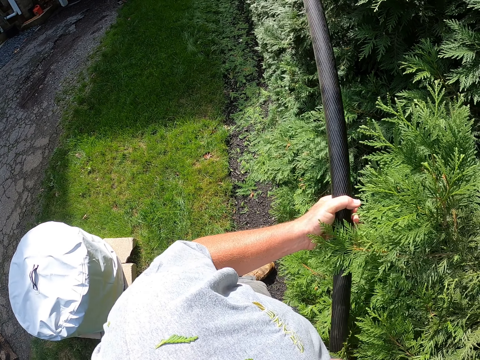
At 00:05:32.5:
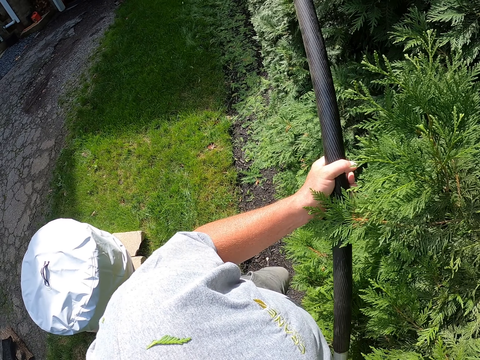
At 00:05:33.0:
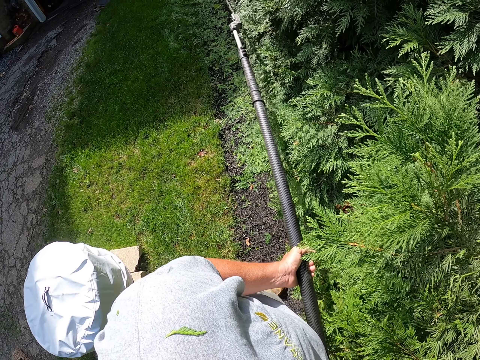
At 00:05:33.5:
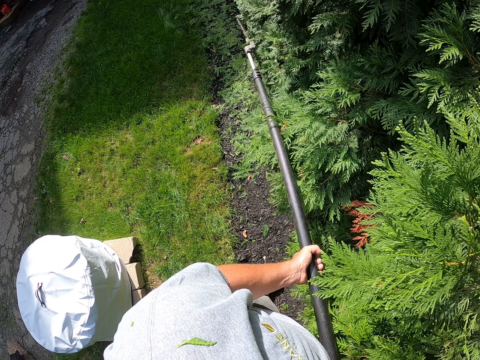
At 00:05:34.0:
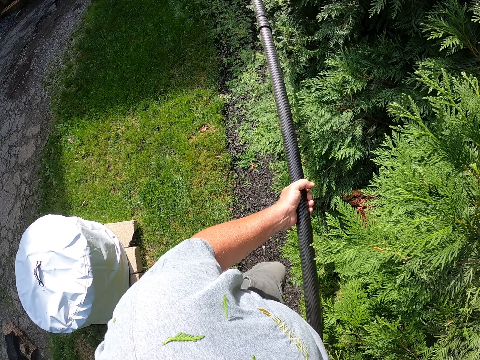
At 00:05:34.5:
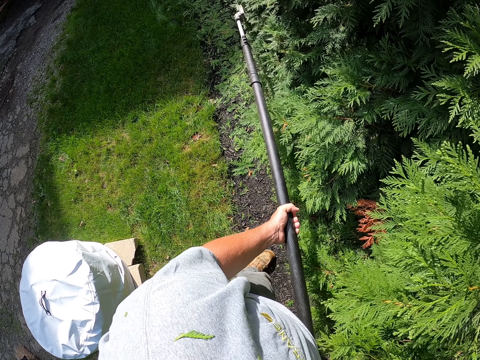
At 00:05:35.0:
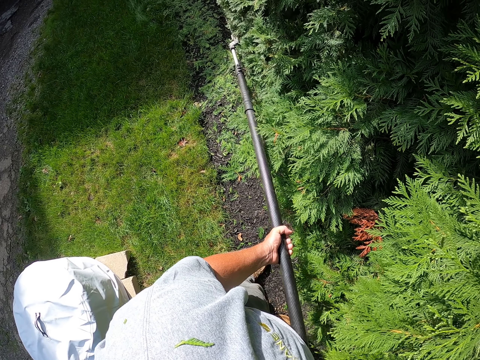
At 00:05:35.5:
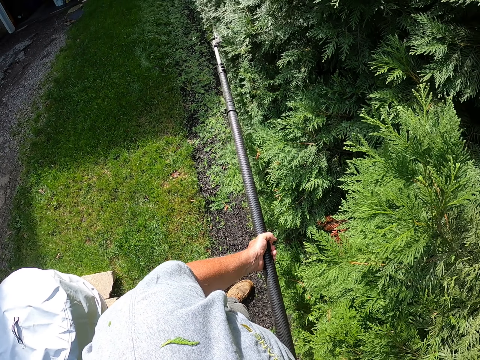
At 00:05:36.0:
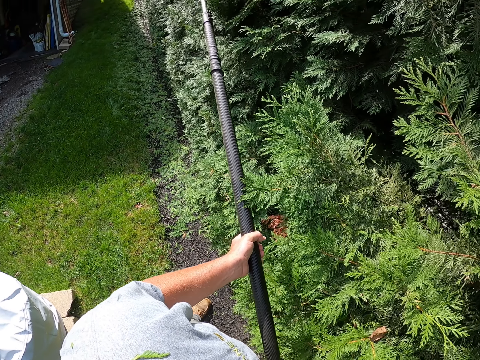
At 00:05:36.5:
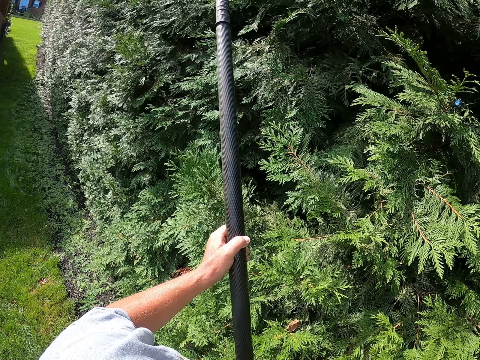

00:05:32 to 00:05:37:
The camera wearer trims the fence.

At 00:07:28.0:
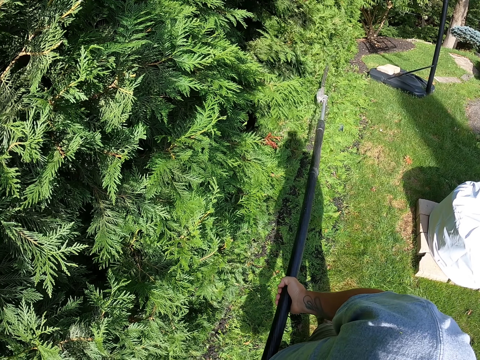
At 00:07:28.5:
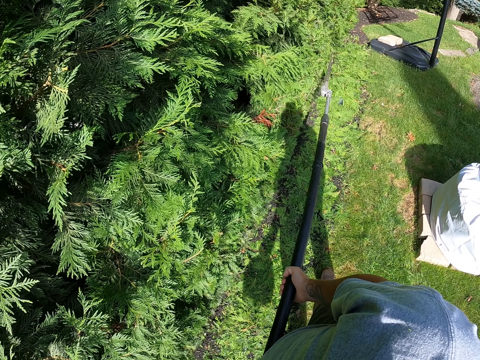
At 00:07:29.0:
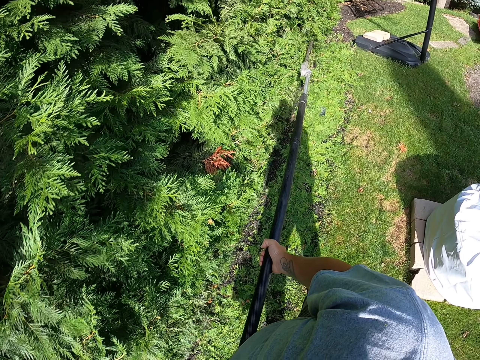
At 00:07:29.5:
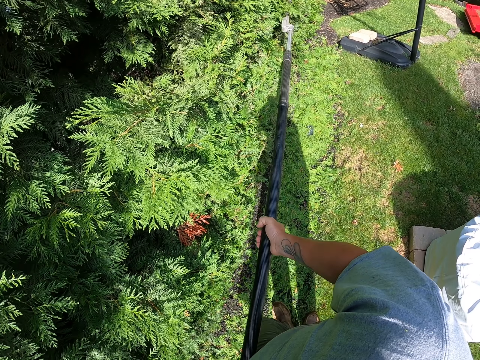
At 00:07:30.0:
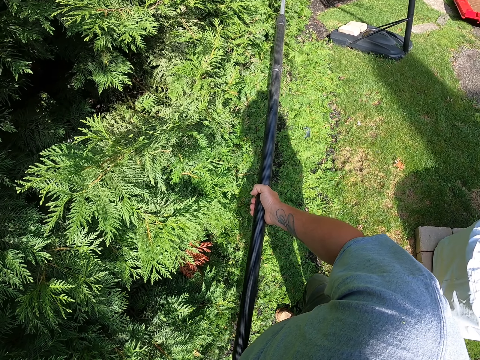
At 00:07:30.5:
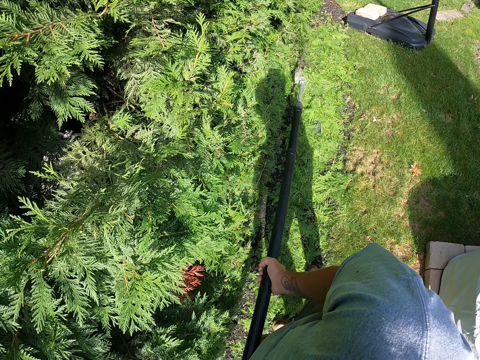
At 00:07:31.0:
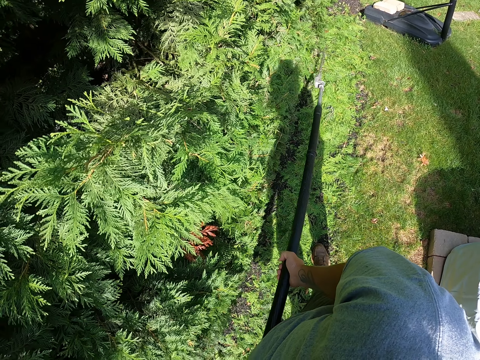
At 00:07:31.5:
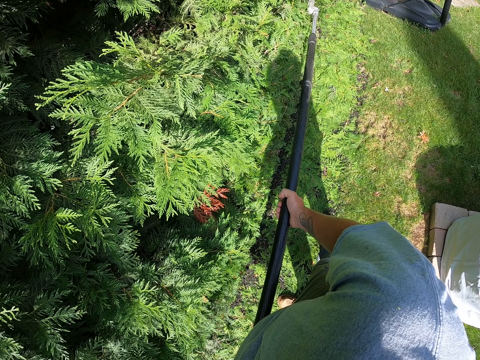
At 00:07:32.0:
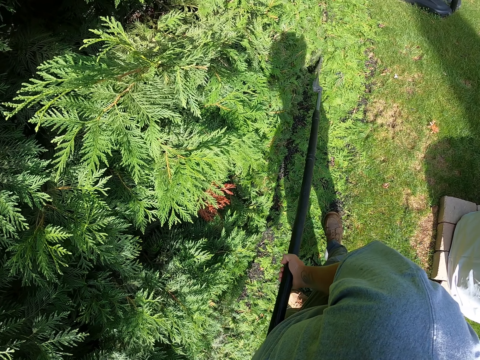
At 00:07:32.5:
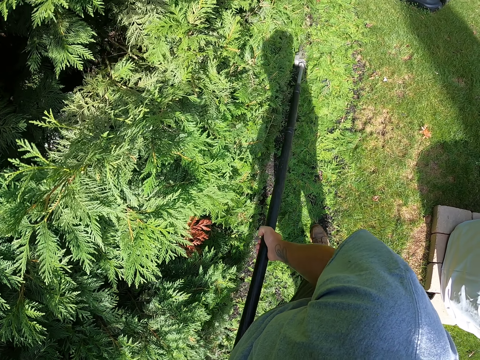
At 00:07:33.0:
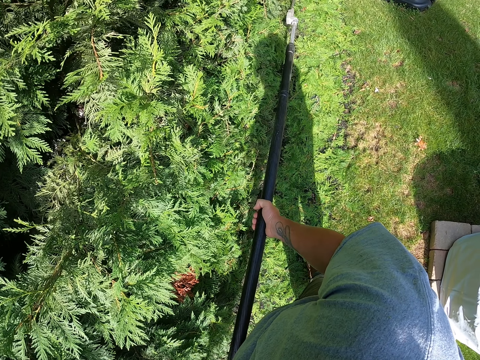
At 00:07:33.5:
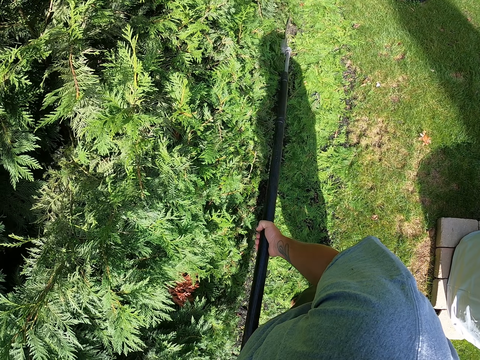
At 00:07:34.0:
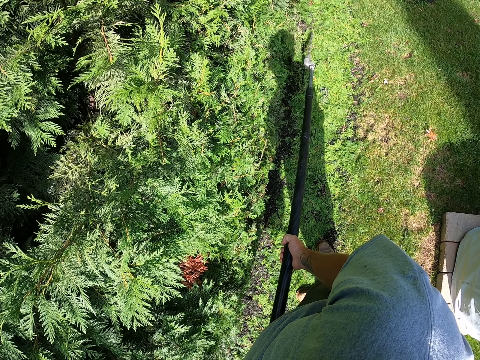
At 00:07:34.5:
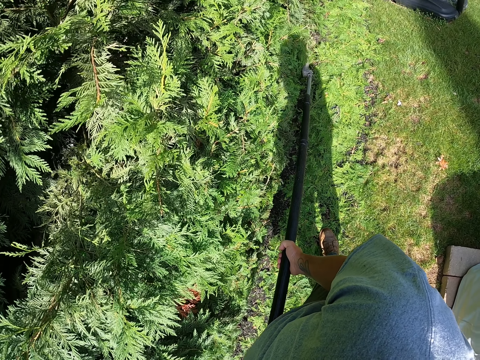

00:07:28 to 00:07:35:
The camera wearer moves forward as they trim.

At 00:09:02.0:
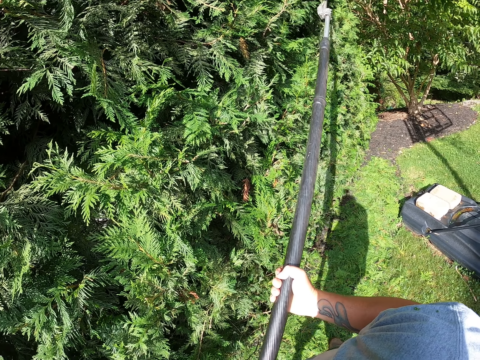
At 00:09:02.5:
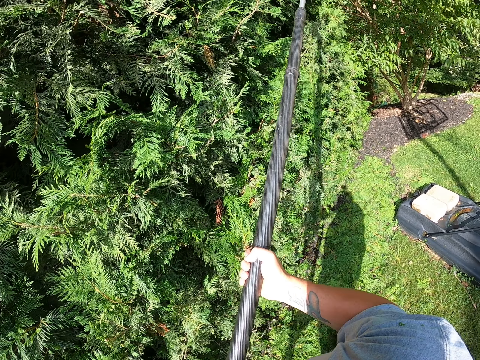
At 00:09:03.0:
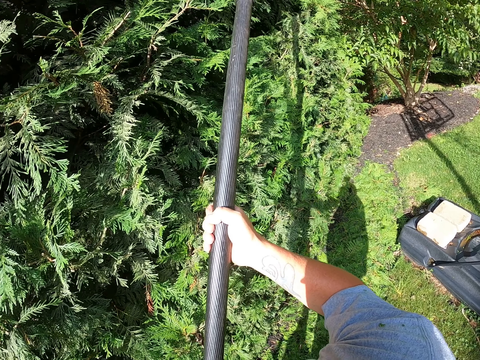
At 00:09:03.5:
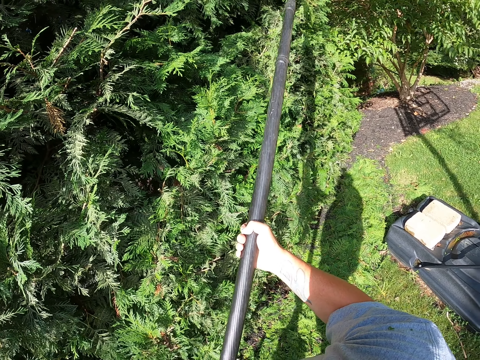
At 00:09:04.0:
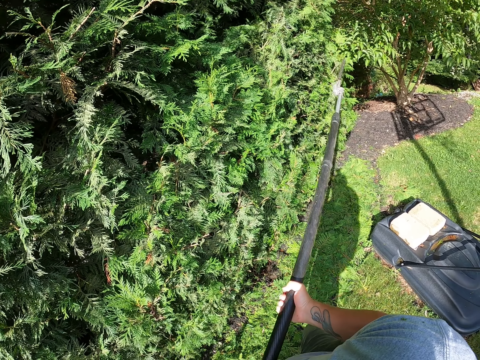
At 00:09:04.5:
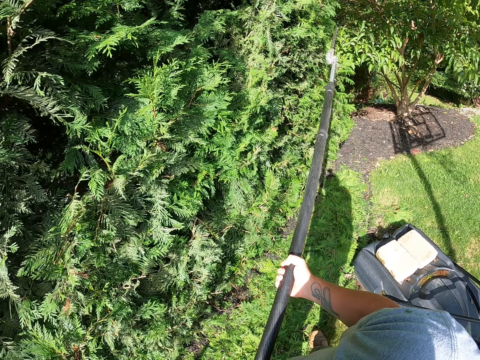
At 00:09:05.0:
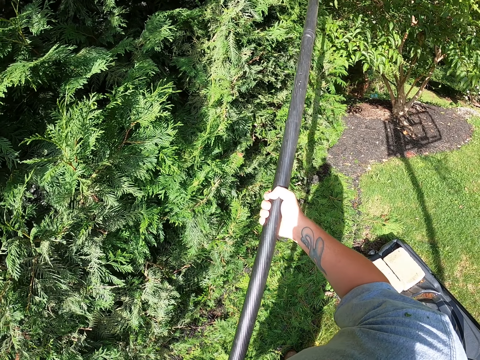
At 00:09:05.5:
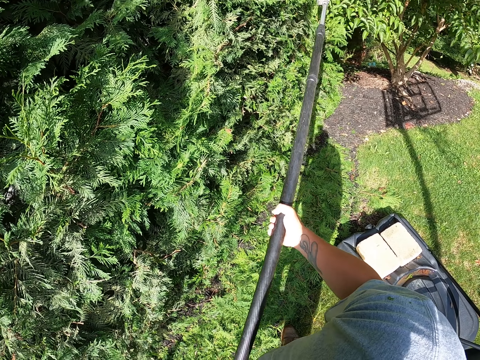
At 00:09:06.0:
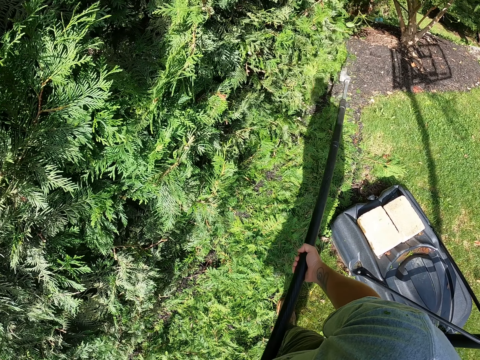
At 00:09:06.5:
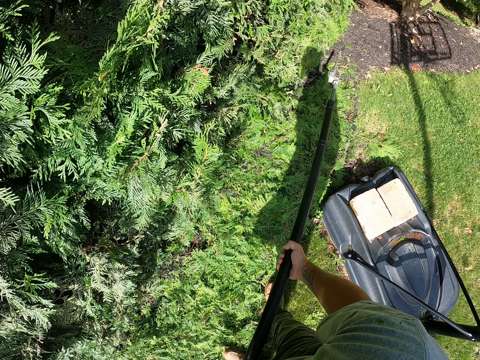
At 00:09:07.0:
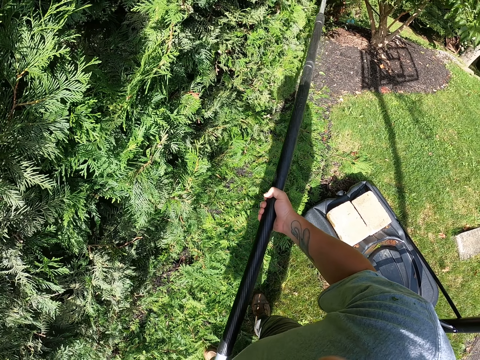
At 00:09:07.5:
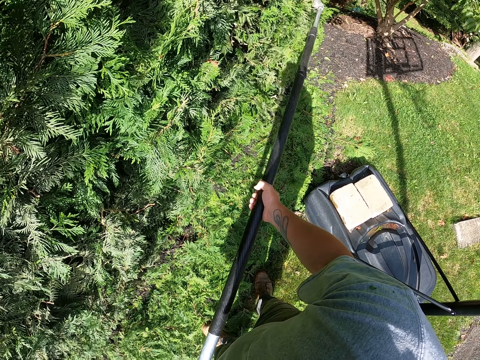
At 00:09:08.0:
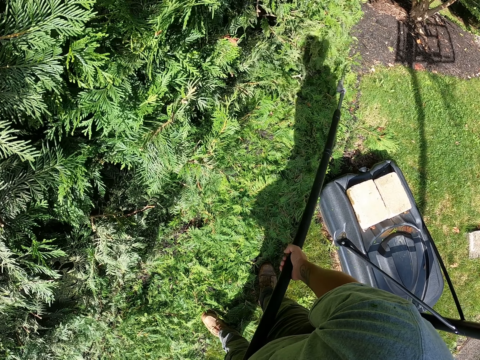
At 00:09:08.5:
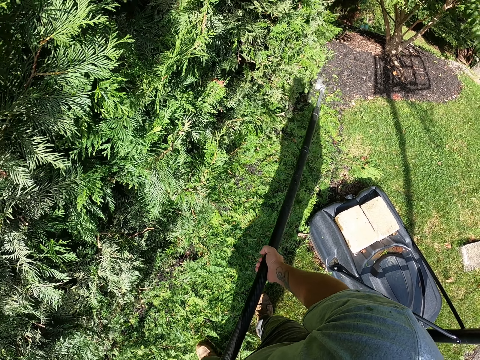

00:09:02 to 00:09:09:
The camera wearer trims the lower part of the fence.

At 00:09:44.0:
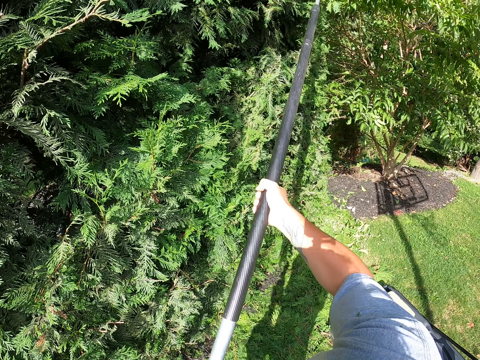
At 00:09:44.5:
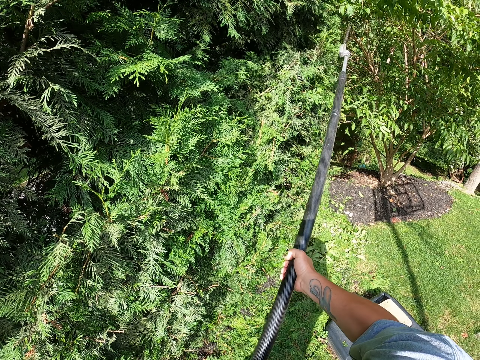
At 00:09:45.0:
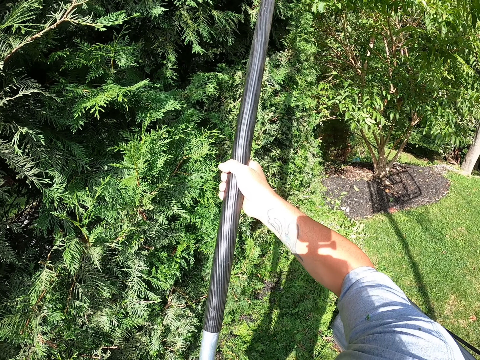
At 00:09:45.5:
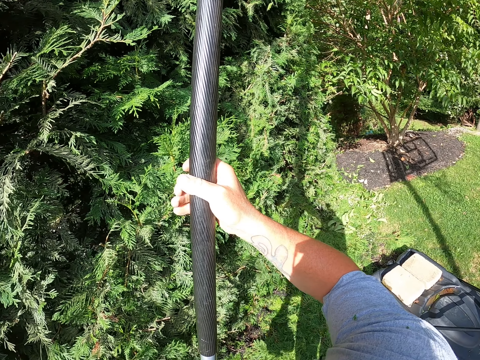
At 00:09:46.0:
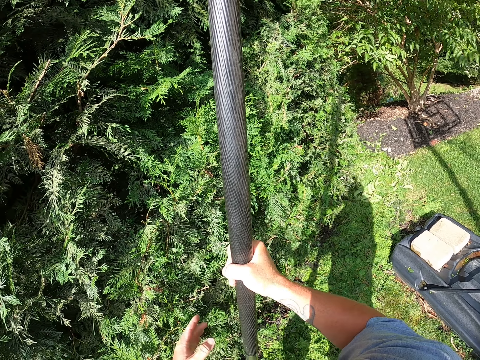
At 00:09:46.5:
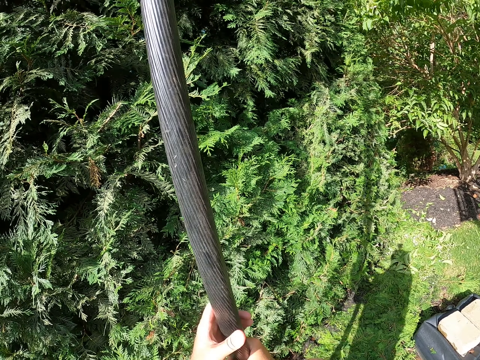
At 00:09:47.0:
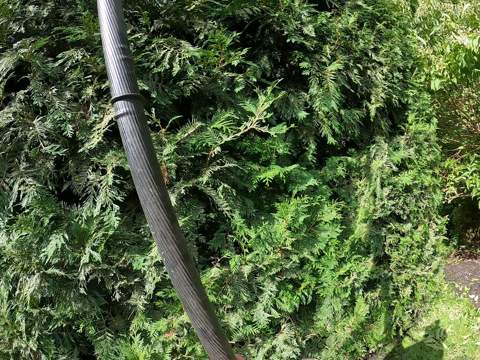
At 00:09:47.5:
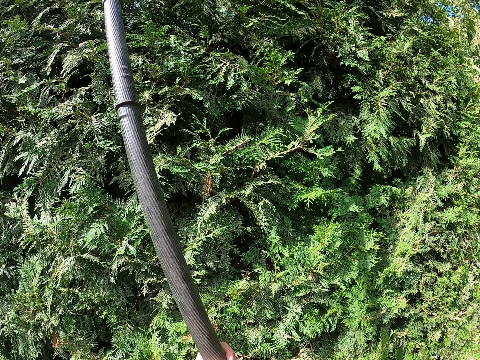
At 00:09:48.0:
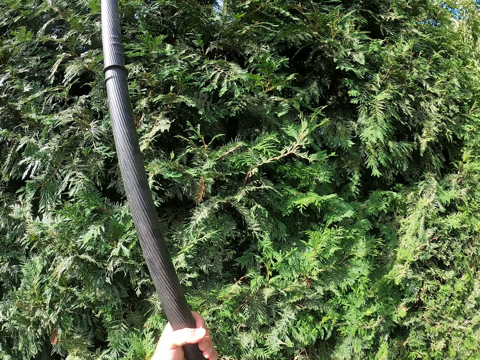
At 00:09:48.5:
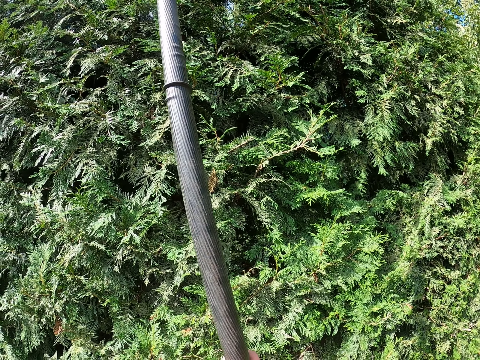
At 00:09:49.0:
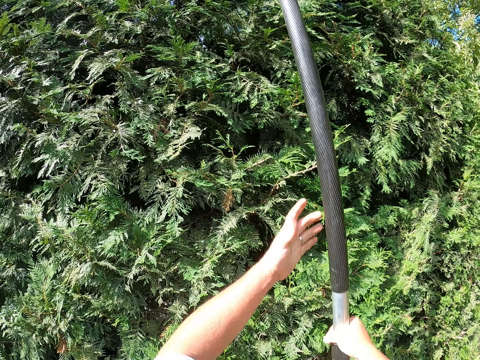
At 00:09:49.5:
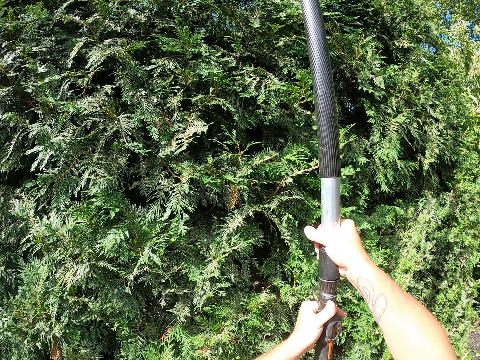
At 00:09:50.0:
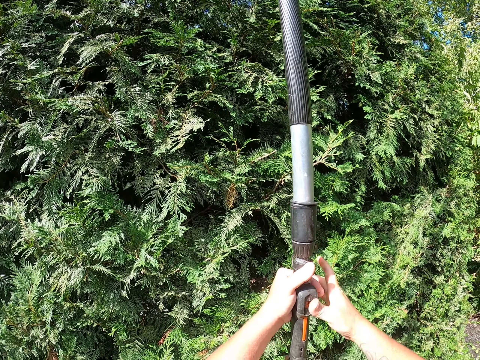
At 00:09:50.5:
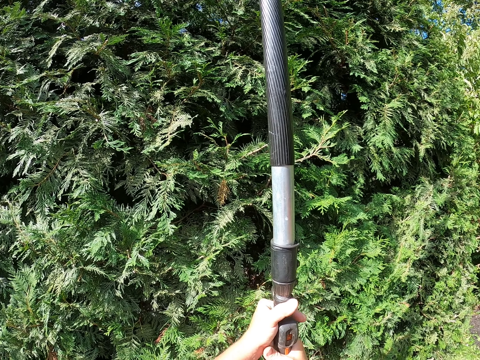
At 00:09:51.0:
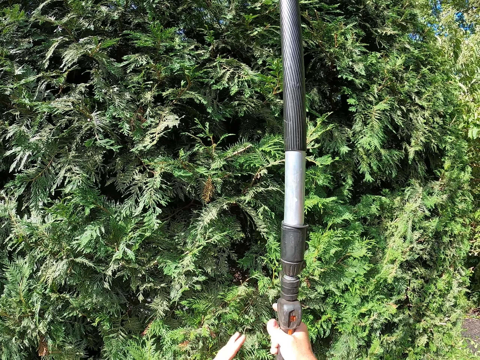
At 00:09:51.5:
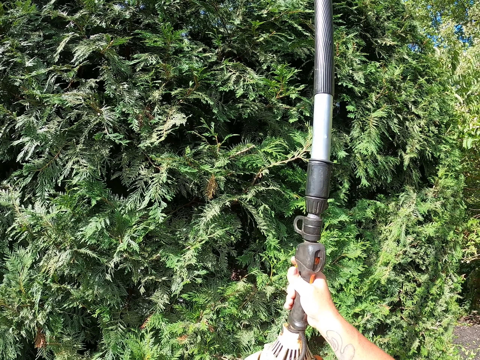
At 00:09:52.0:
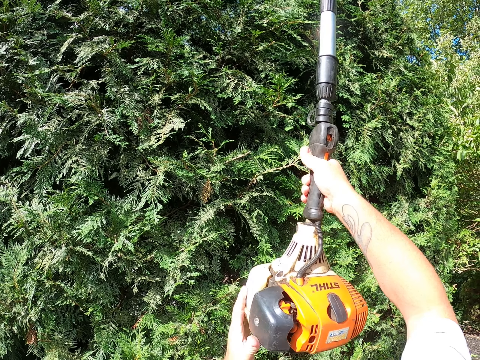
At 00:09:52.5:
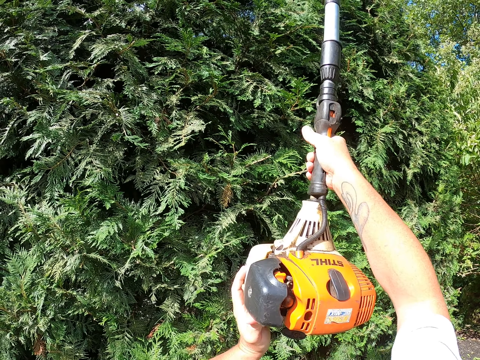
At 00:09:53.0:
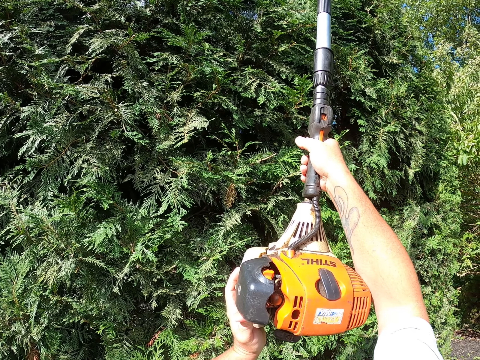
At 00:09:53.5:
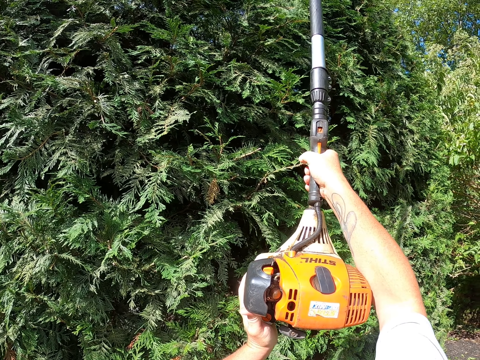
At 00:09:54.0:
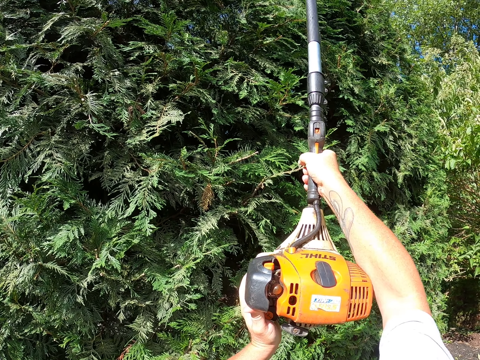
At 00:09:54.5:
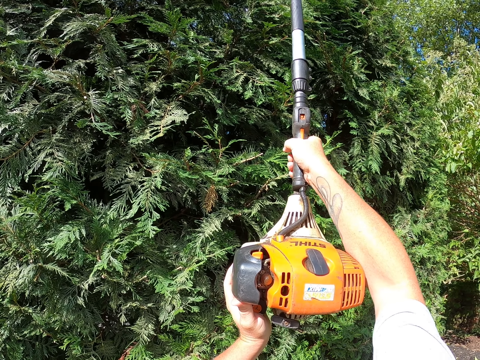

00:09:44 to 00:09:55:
The camera wearer trims the upper part of the fence.
